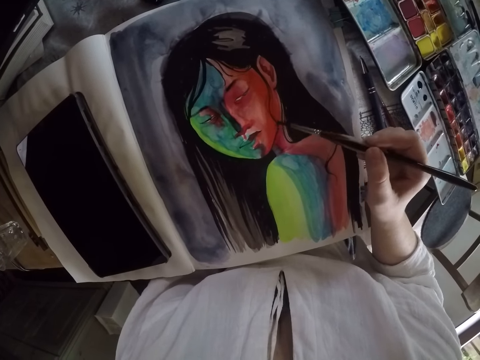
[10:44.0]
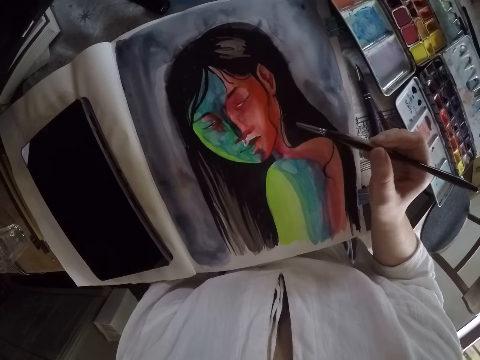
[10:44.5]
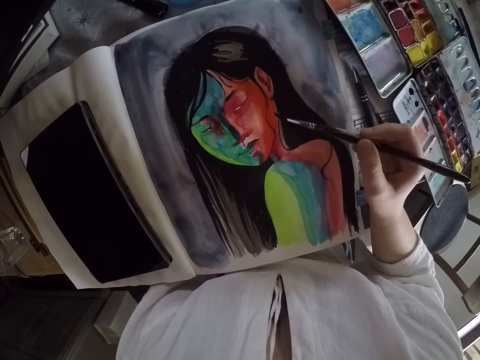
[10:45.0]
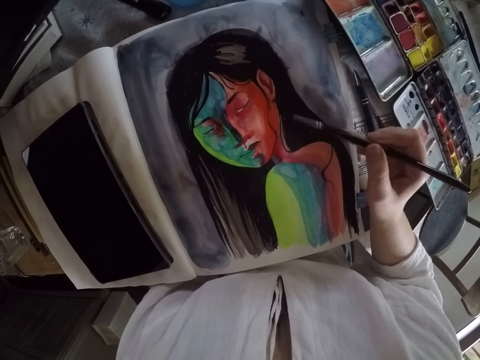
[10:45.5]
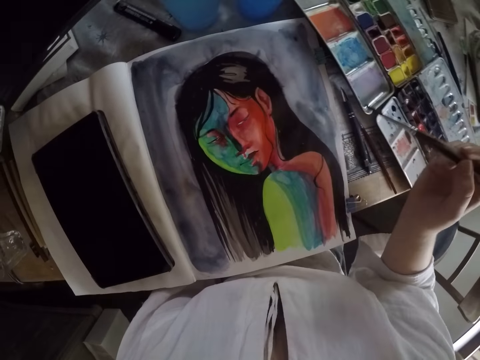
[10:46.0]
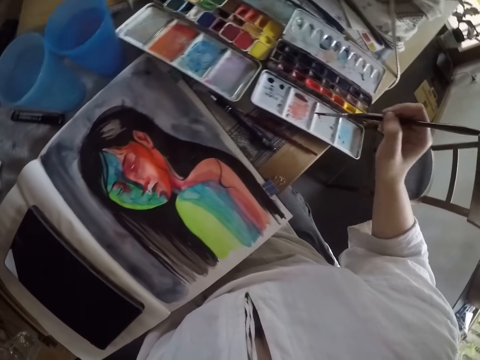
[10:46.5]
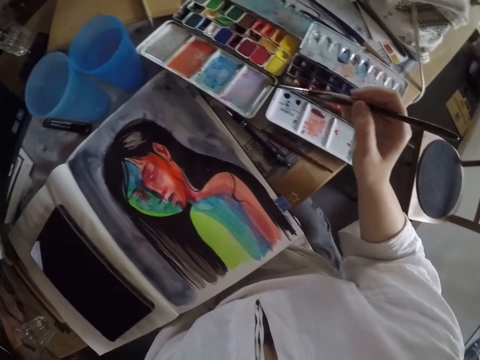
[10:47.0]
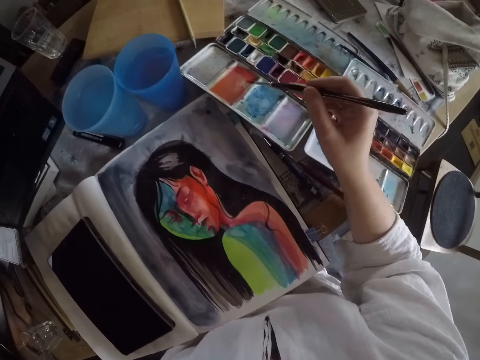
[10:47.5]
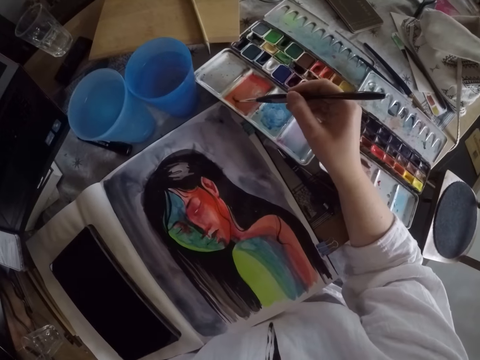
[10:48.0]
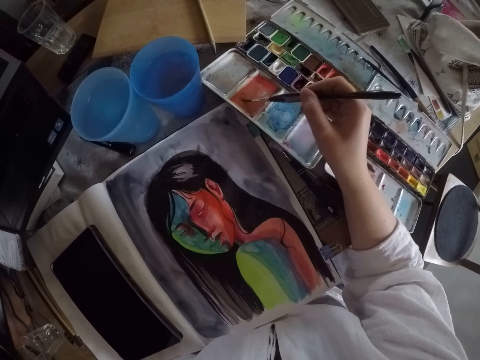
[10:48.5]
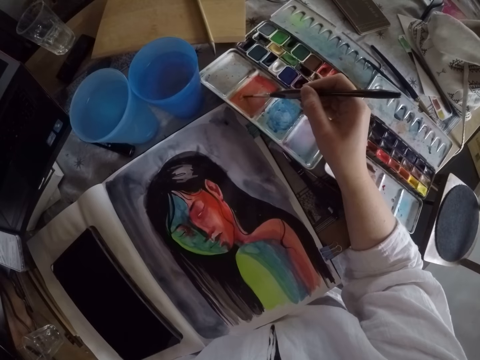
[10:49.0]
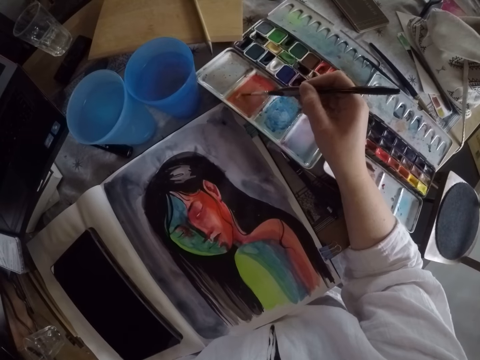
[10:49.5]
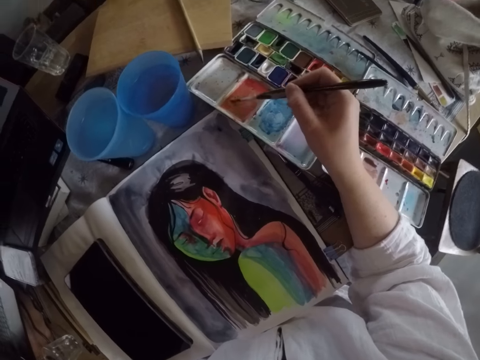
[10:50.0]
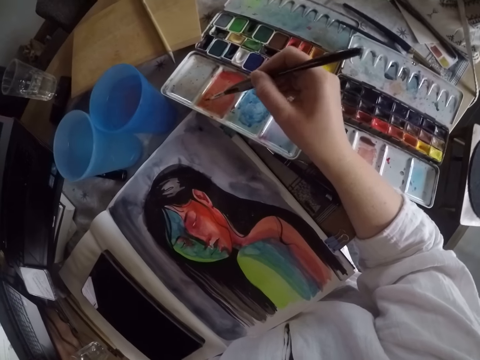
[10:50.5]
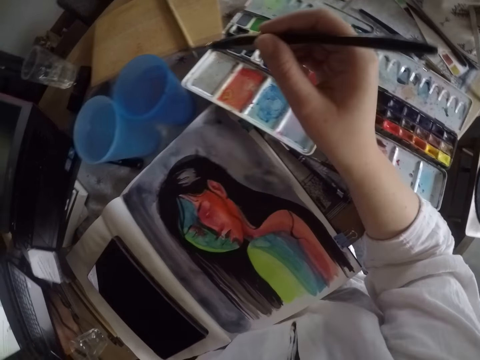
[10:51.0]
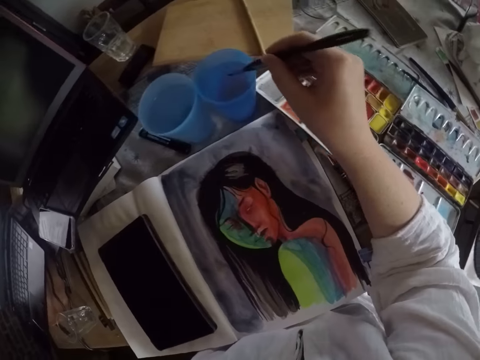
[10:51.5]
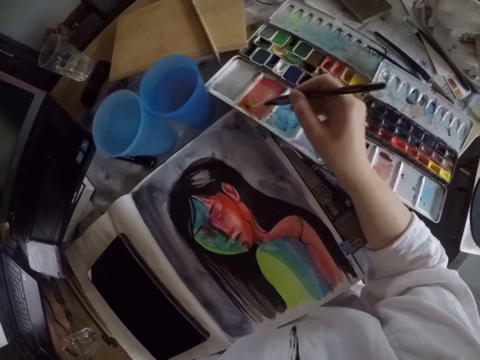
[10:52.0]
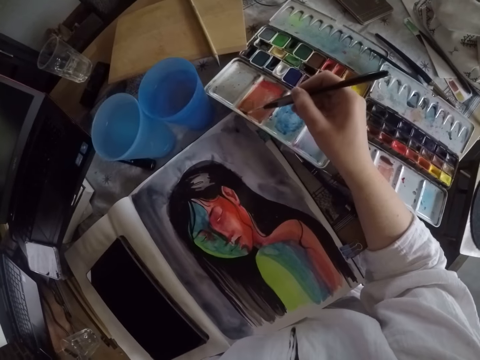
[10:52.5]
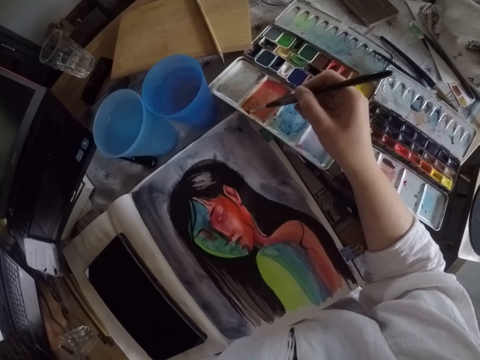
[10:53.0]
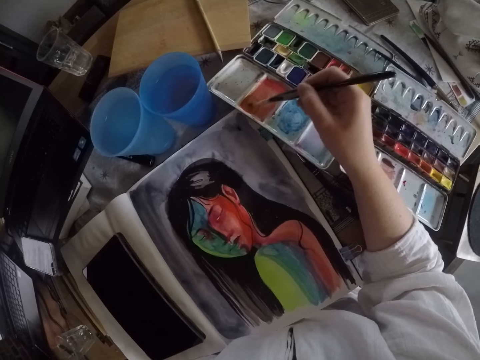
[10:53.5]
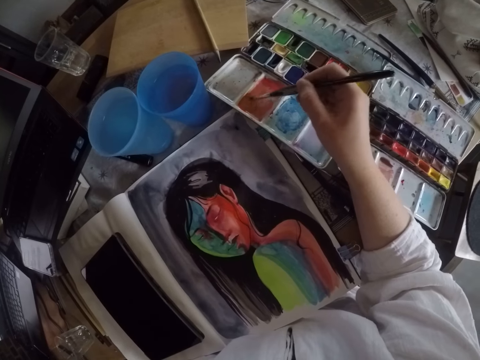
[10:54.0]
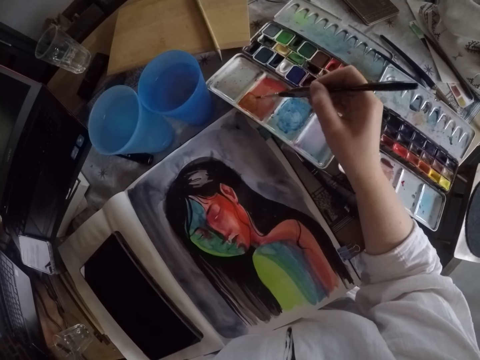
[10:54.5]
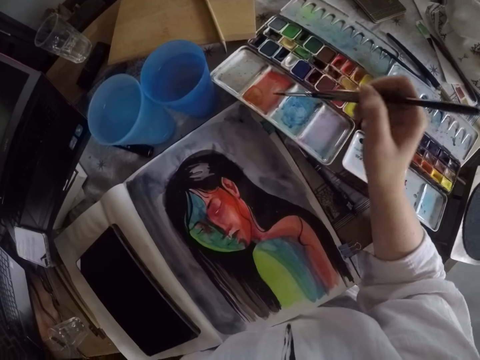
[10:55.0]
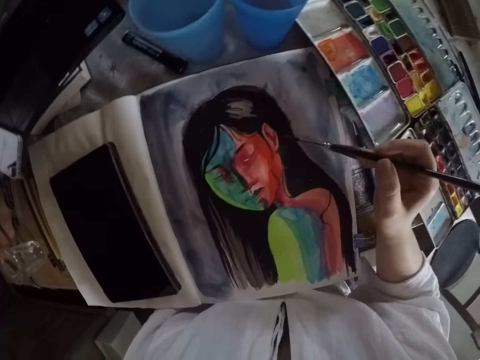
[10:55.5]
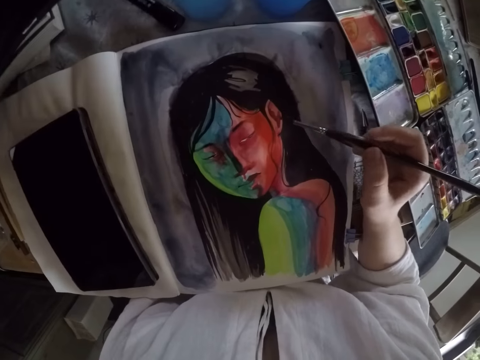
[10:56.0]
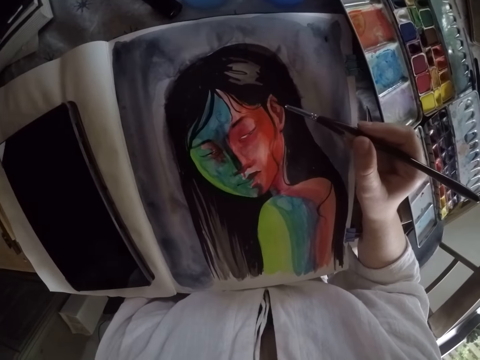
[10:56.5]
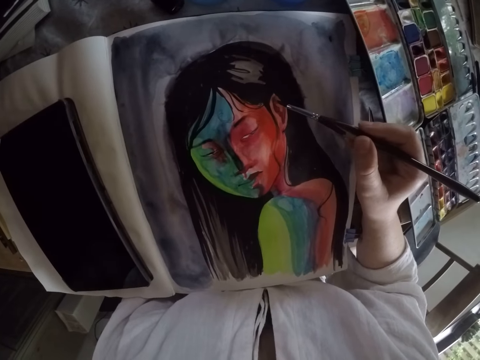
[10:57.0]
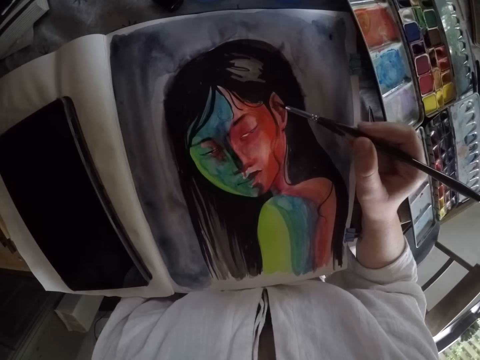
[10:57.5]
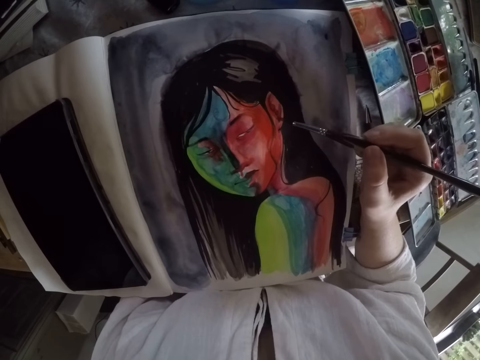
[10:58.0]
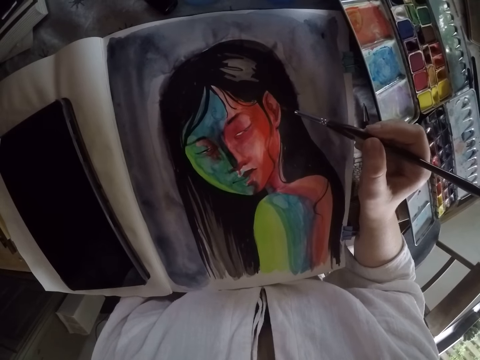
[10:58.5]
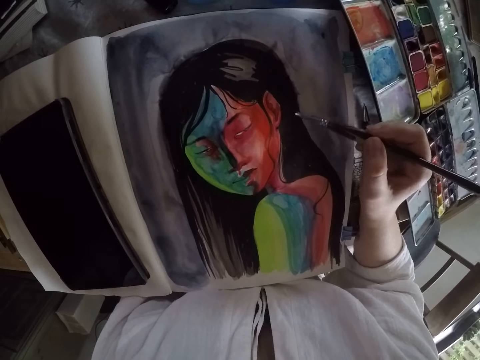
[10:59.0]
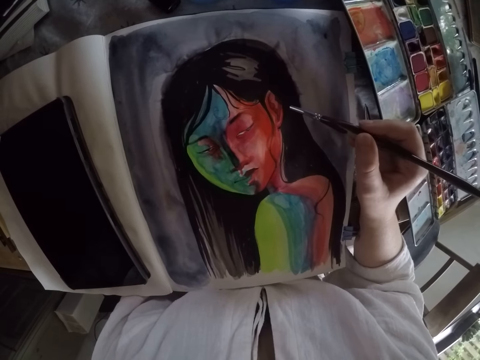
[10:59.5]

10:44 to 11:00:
The camera wearer lifts the brush. They move the brush to the former palette. They rub paint on the other palette with the brush. They dip the brush into the water container on the table. They remove the brush from the water container. They rub paint on the other palette with the brush. They paint the image with the brush.

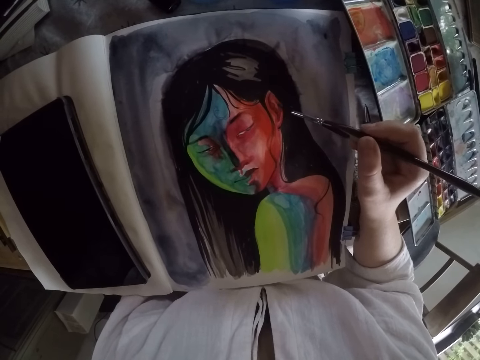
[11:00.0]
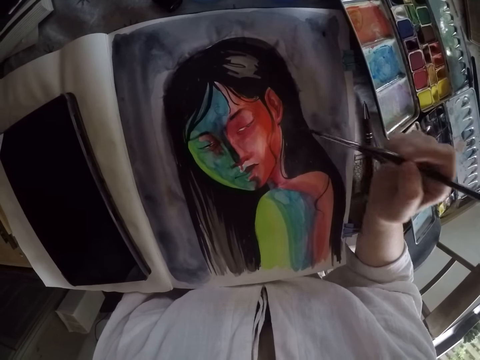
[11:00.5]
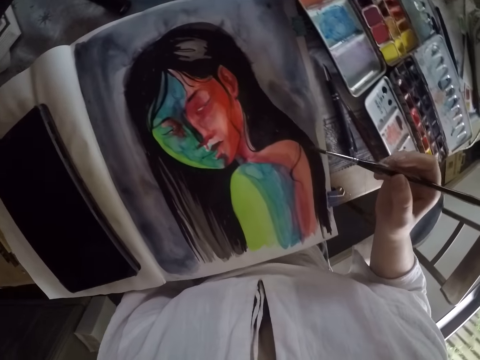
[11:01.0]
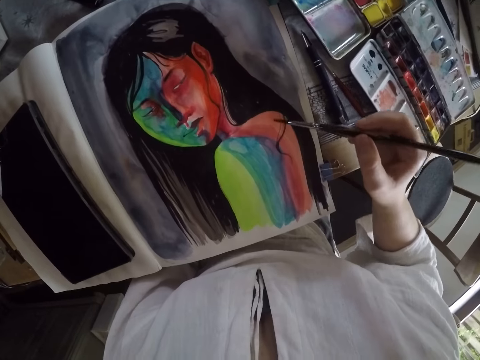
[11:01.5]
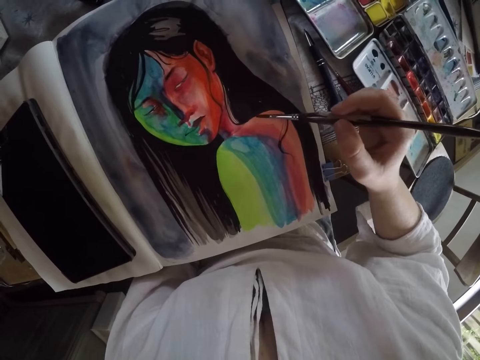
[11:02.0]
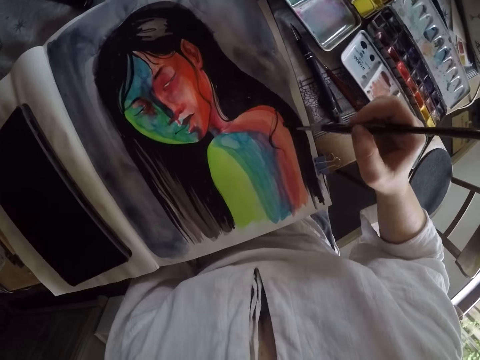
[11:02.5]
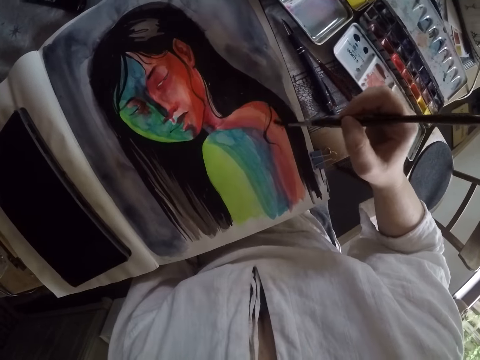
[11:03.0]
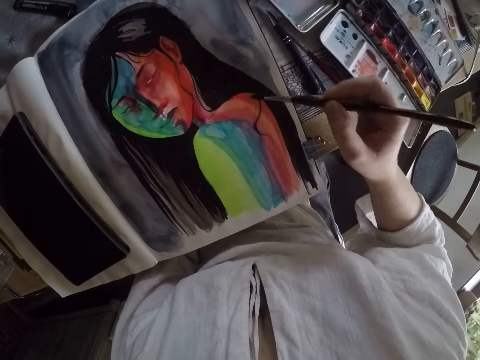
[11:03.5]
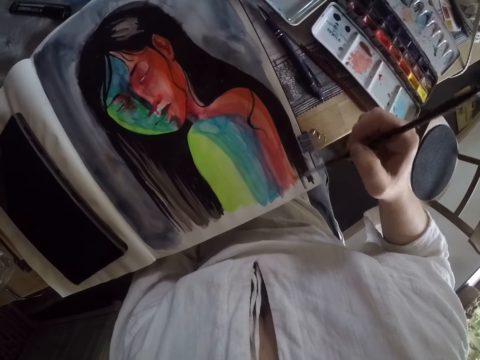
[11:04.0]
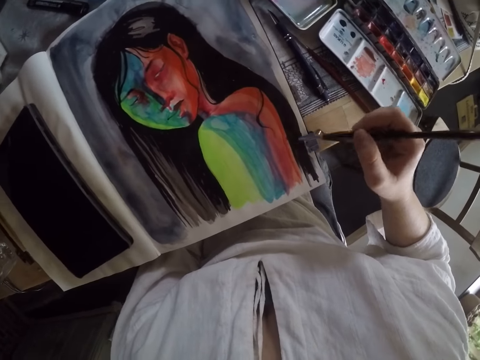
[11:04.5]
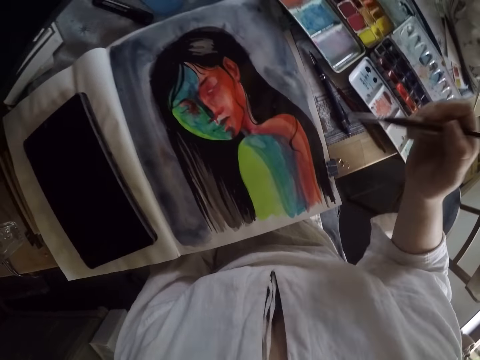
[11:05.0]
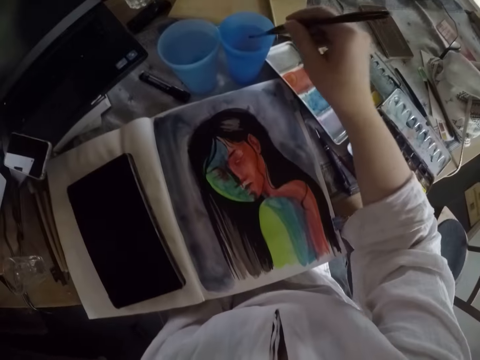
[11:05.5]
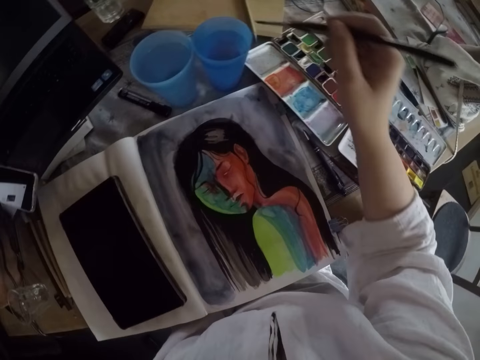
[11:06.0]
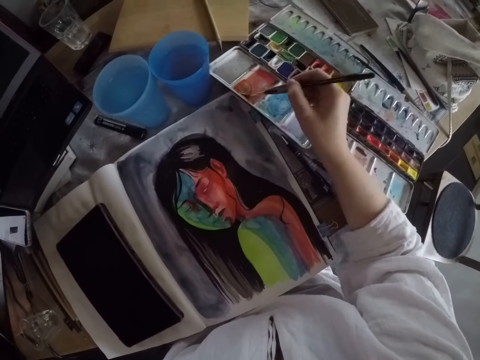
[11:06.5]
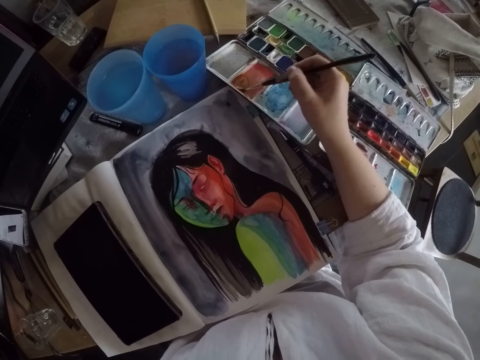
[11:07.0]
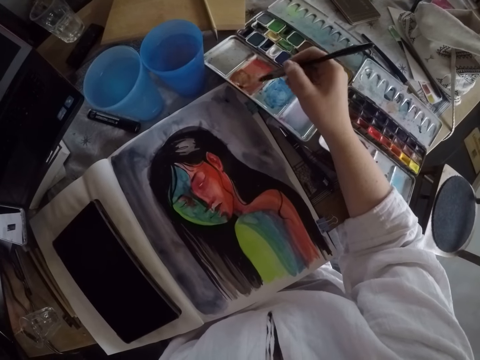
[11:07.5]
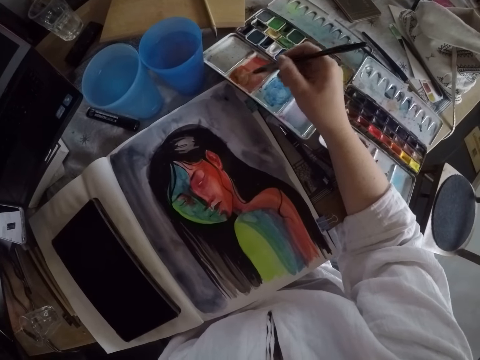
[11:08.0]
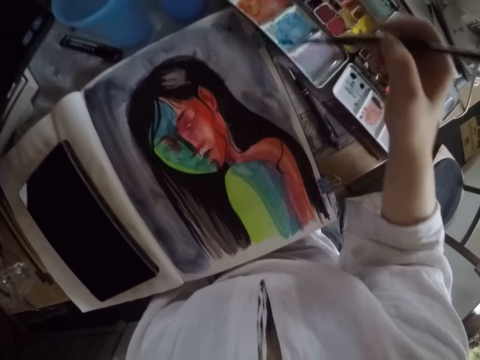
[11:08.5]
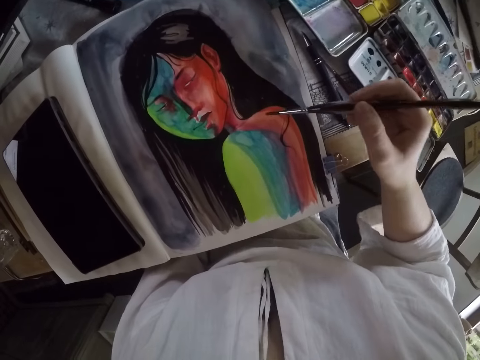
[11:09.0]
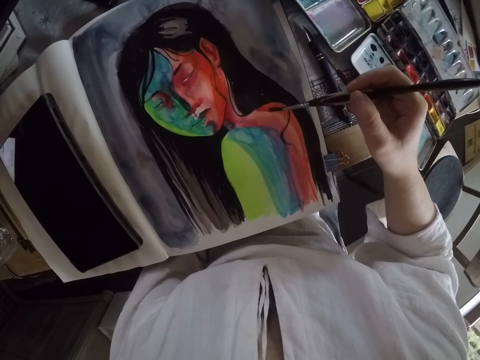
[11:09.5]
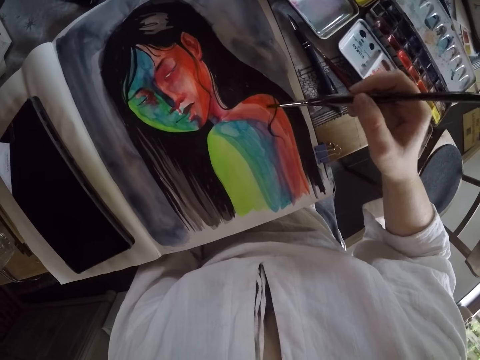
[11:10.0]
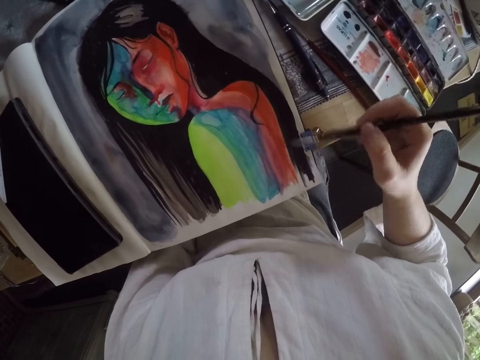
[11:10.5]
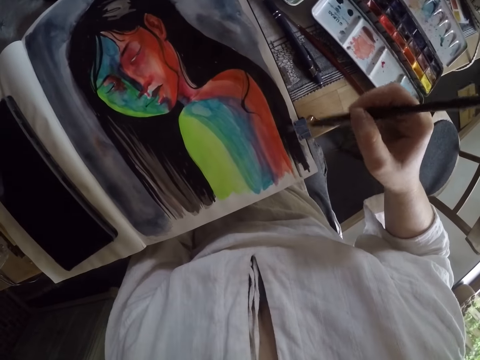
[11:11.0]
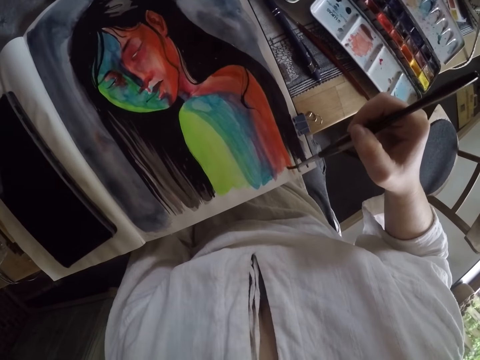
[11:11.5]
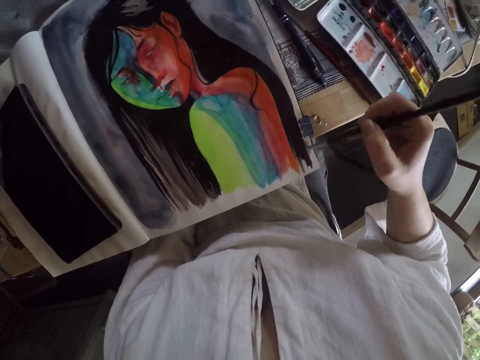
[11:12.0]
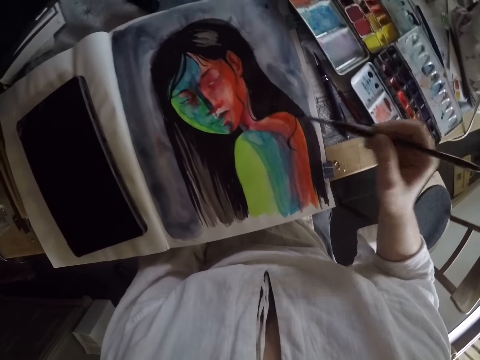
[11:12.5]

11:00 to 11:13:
The camera wearer dips the brush into the water container on the table. They remove the brush from the water container. They rub paint on the other palette with the brush. They paint the image with the brush.
